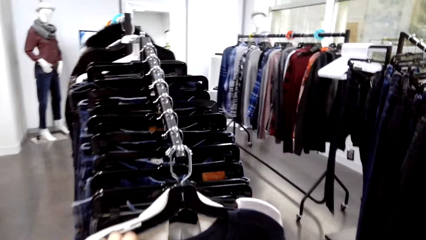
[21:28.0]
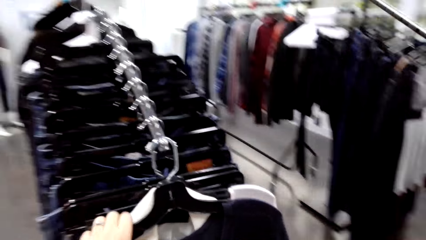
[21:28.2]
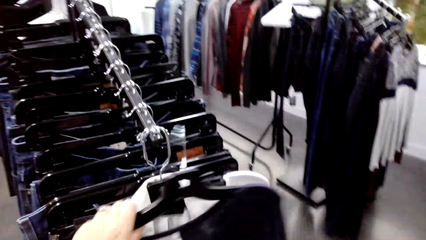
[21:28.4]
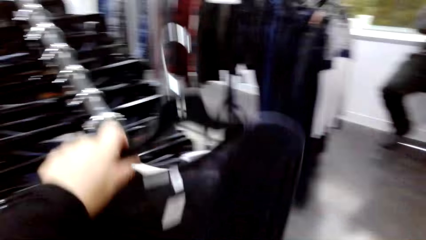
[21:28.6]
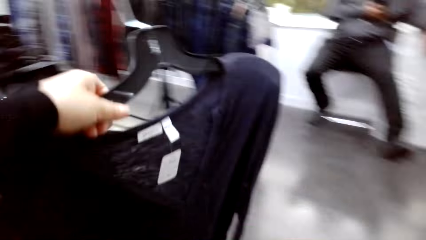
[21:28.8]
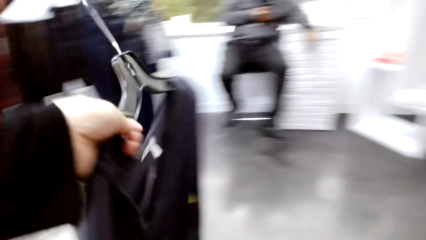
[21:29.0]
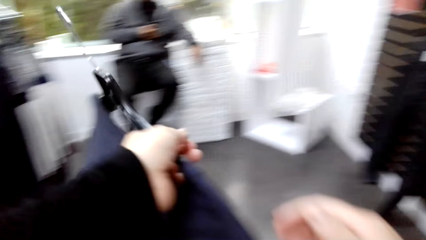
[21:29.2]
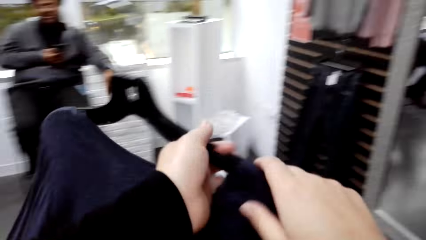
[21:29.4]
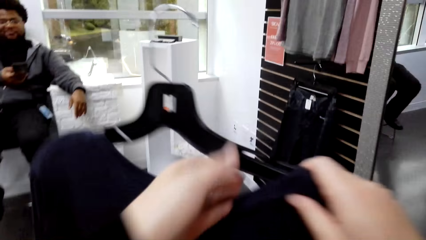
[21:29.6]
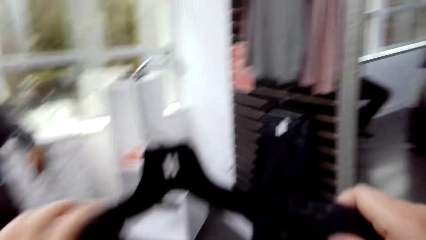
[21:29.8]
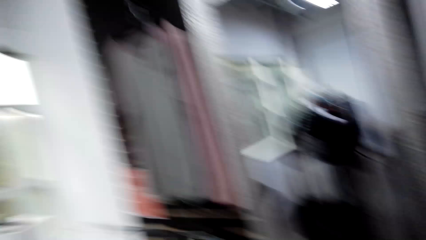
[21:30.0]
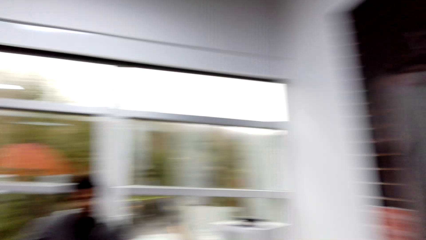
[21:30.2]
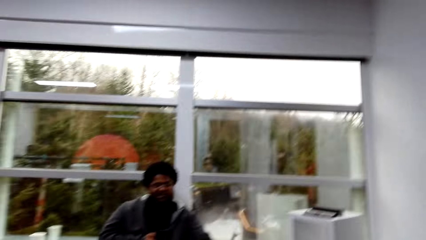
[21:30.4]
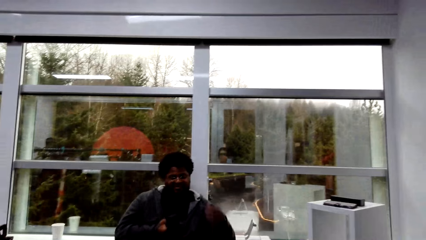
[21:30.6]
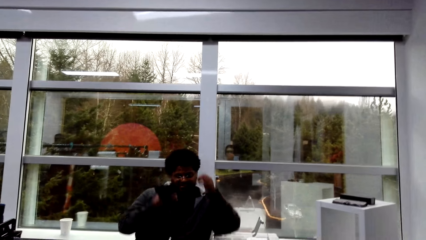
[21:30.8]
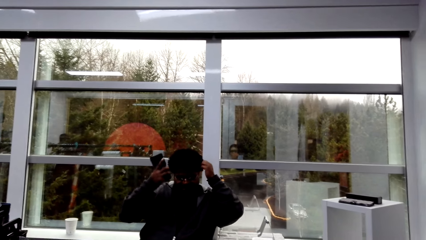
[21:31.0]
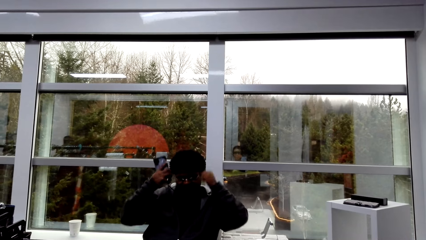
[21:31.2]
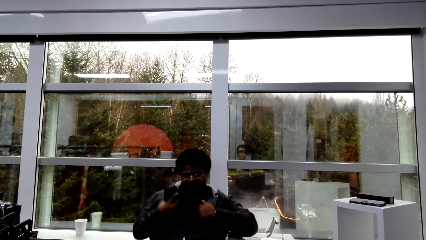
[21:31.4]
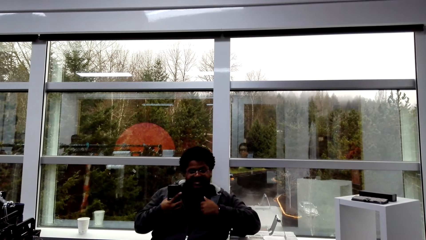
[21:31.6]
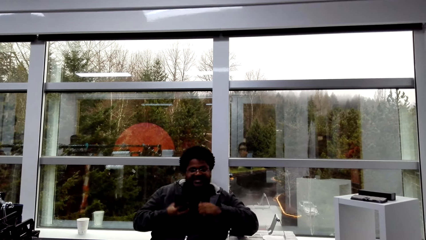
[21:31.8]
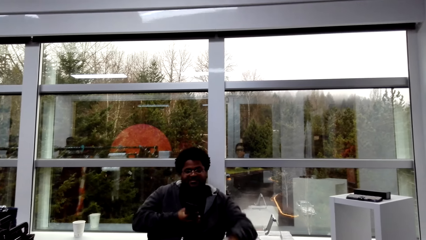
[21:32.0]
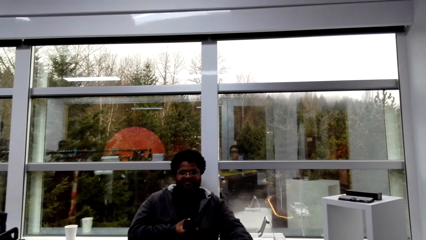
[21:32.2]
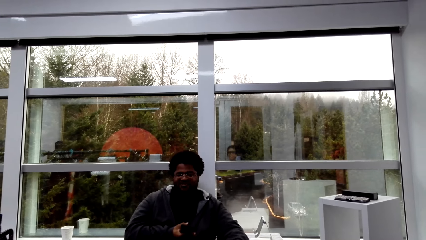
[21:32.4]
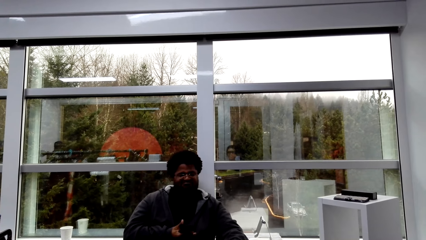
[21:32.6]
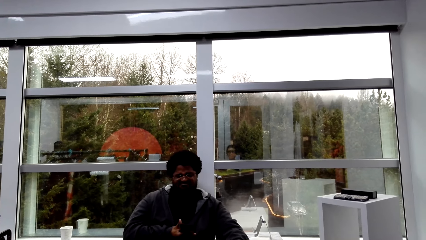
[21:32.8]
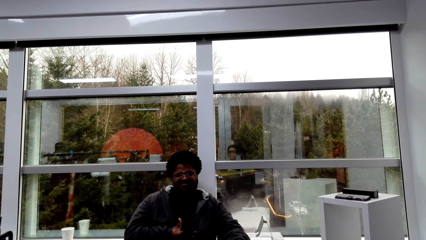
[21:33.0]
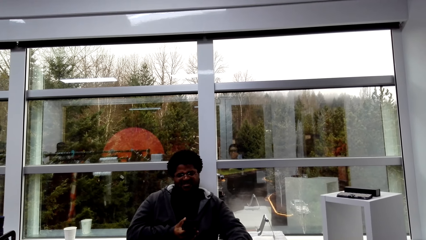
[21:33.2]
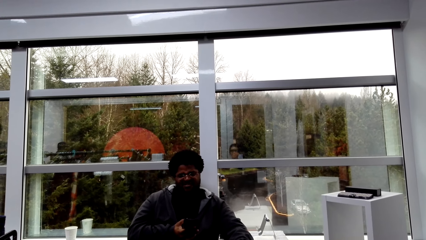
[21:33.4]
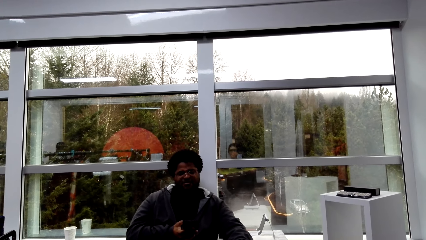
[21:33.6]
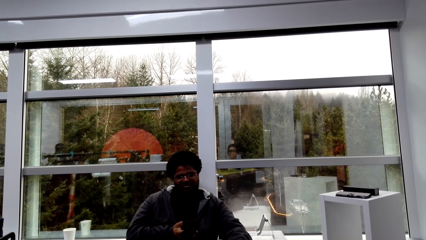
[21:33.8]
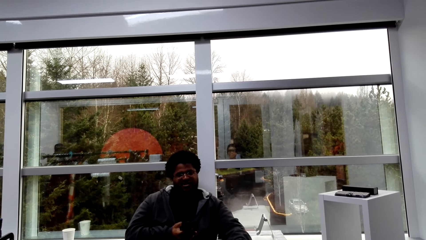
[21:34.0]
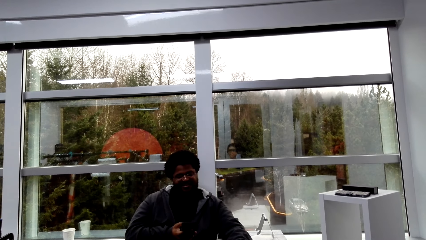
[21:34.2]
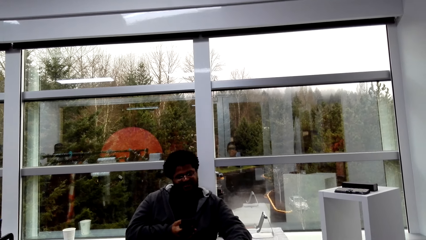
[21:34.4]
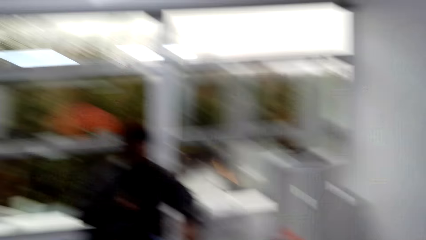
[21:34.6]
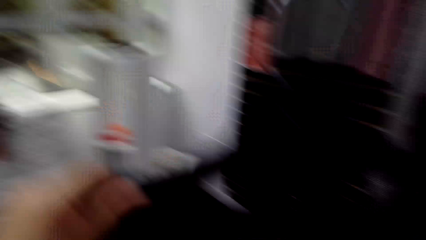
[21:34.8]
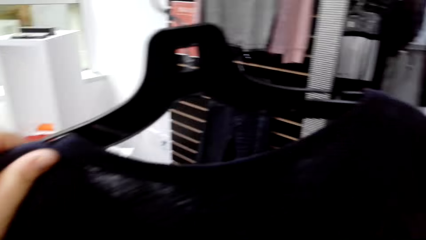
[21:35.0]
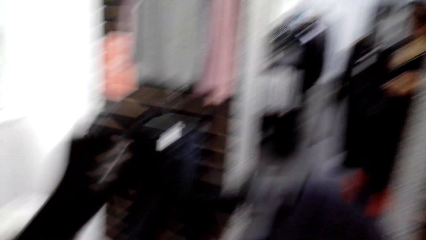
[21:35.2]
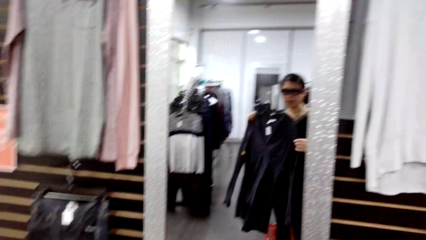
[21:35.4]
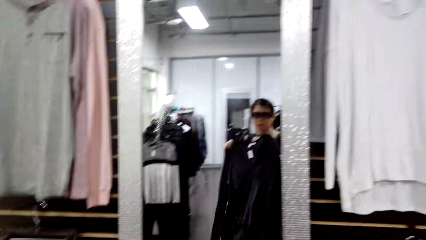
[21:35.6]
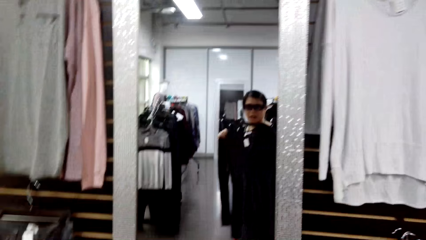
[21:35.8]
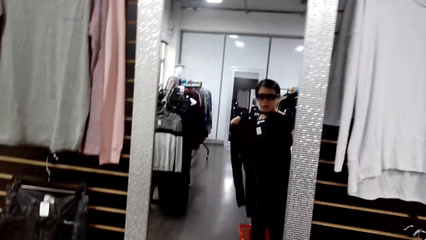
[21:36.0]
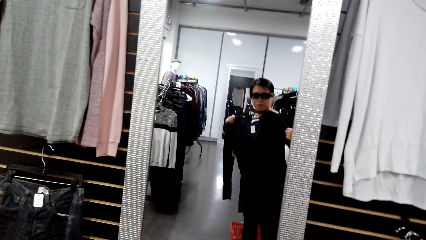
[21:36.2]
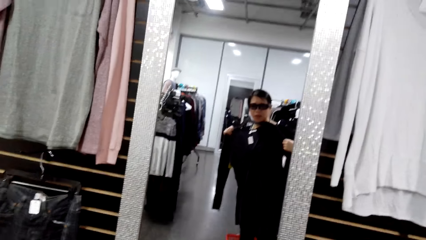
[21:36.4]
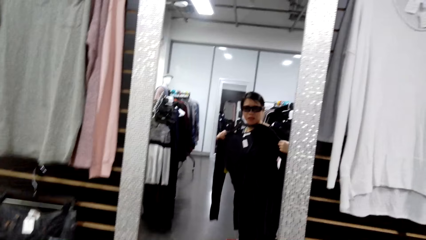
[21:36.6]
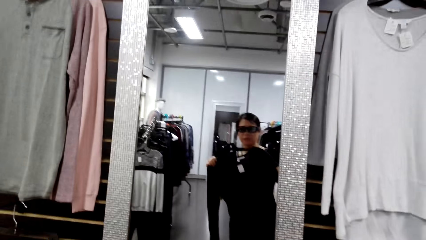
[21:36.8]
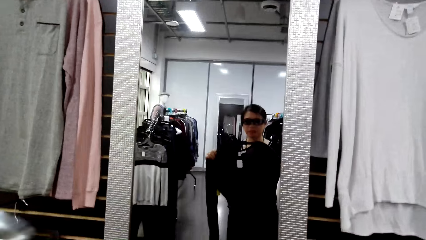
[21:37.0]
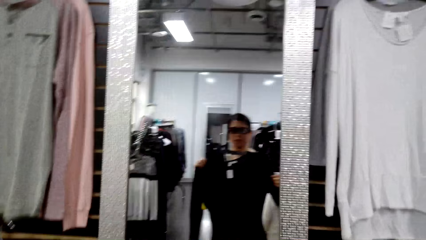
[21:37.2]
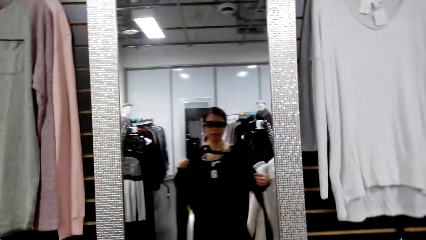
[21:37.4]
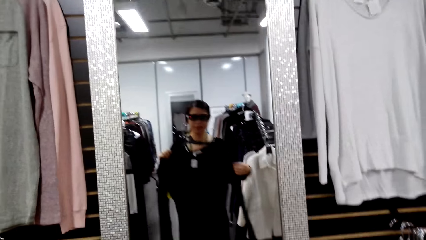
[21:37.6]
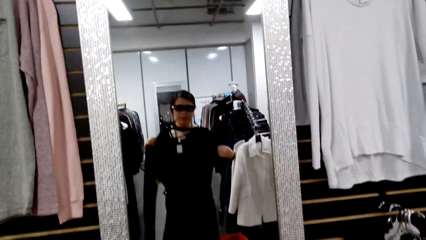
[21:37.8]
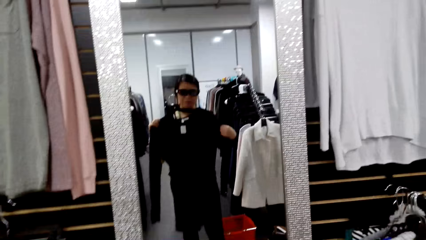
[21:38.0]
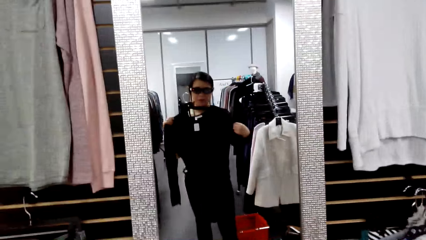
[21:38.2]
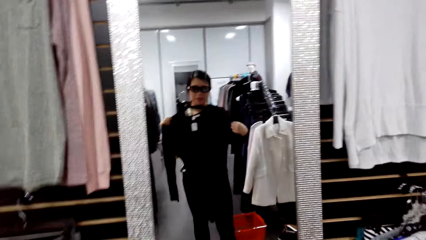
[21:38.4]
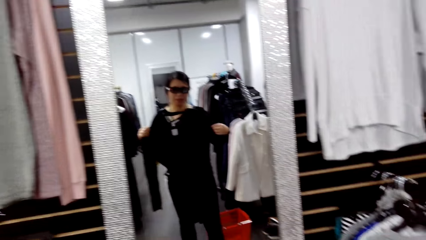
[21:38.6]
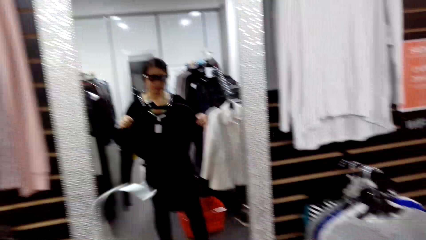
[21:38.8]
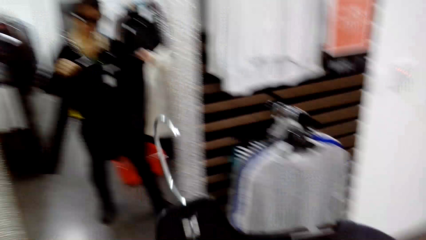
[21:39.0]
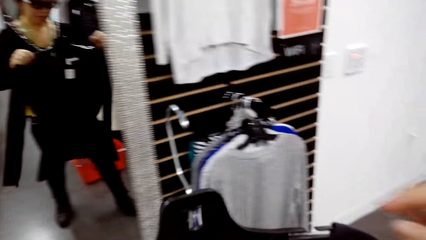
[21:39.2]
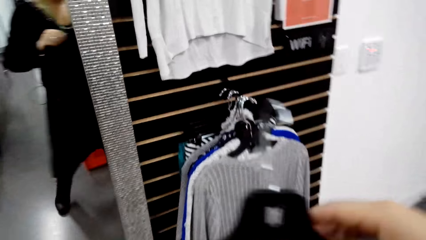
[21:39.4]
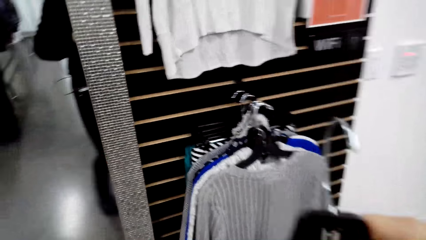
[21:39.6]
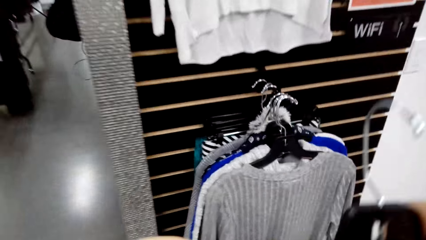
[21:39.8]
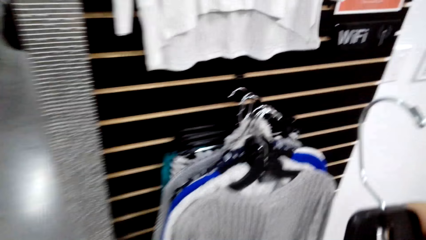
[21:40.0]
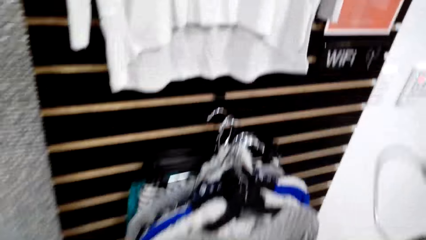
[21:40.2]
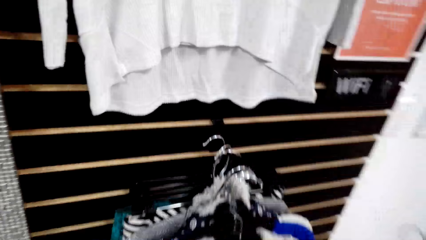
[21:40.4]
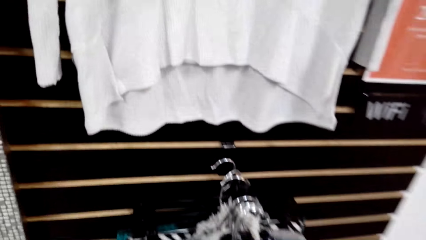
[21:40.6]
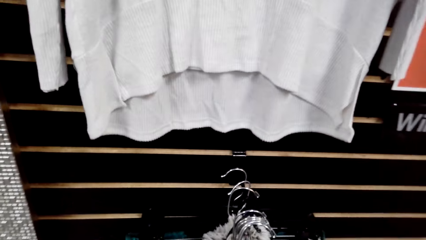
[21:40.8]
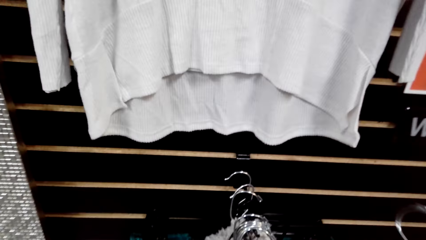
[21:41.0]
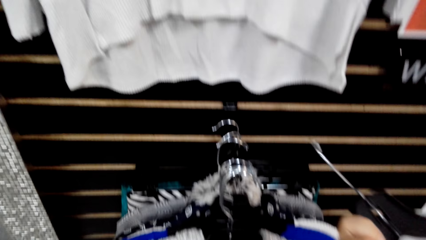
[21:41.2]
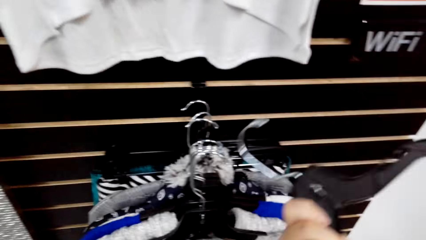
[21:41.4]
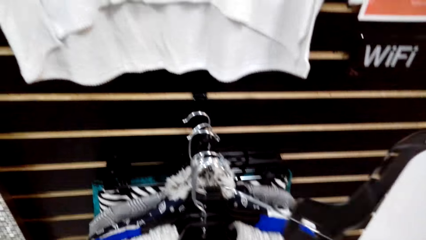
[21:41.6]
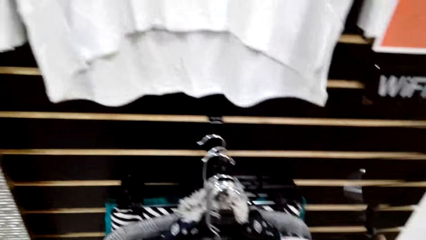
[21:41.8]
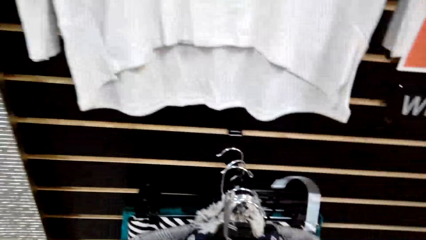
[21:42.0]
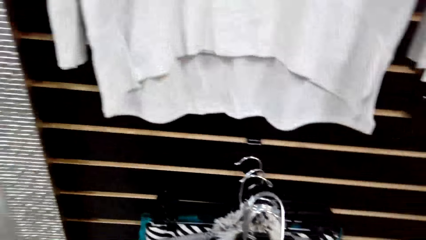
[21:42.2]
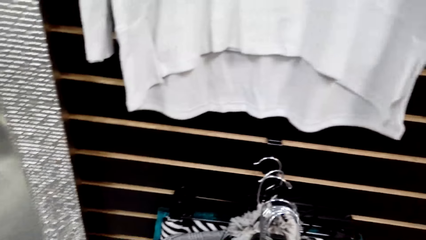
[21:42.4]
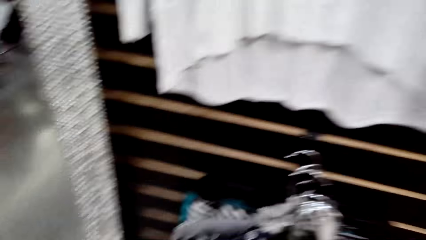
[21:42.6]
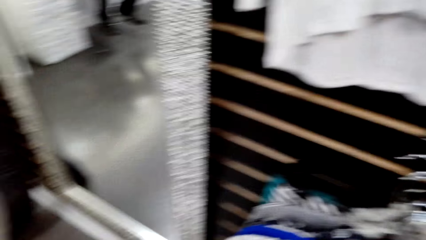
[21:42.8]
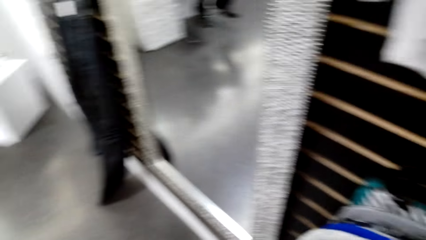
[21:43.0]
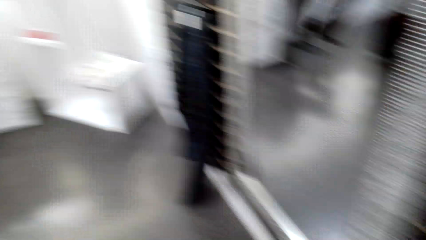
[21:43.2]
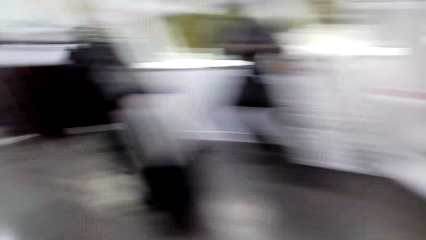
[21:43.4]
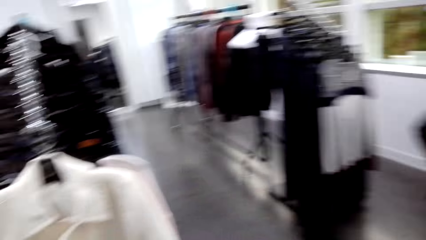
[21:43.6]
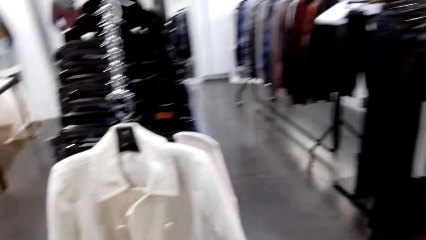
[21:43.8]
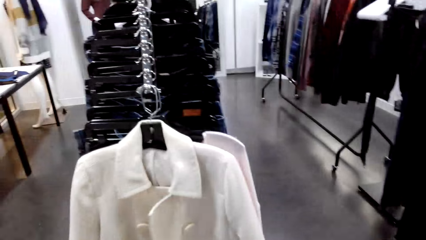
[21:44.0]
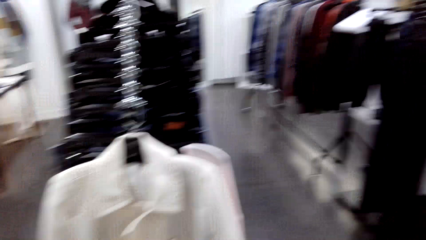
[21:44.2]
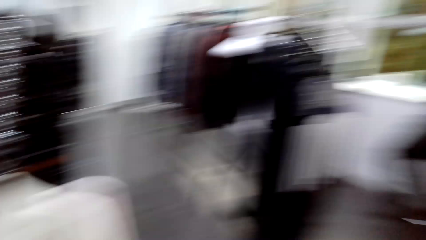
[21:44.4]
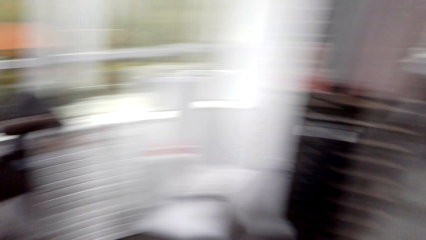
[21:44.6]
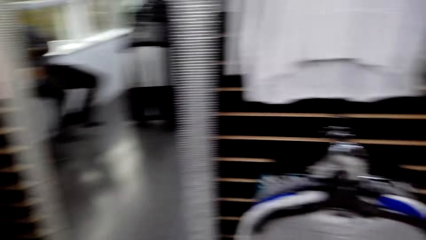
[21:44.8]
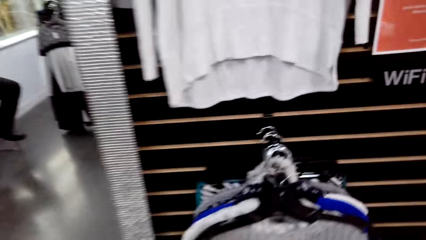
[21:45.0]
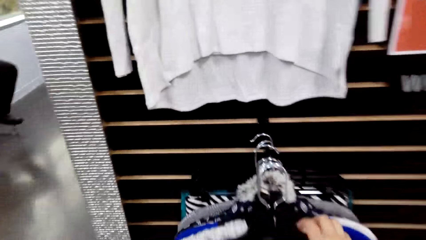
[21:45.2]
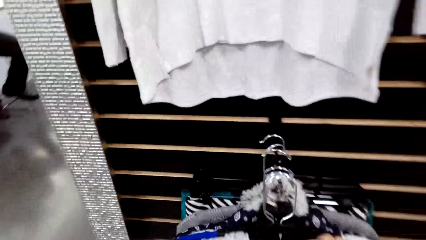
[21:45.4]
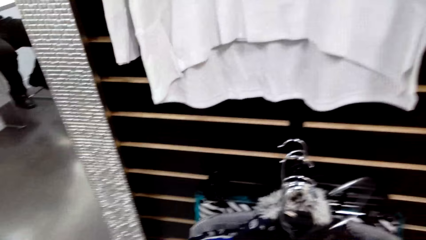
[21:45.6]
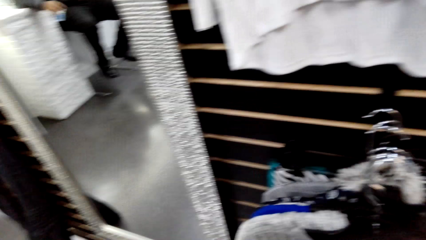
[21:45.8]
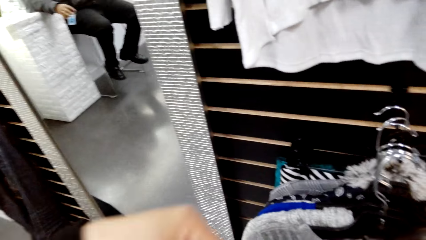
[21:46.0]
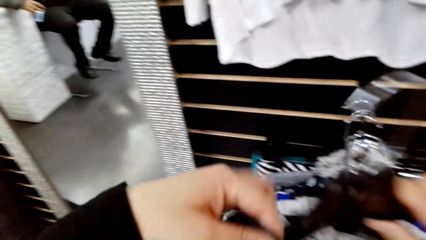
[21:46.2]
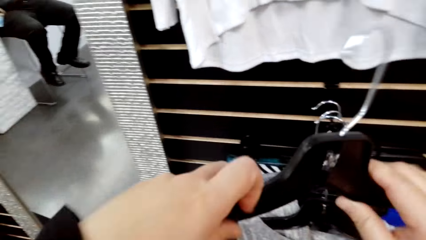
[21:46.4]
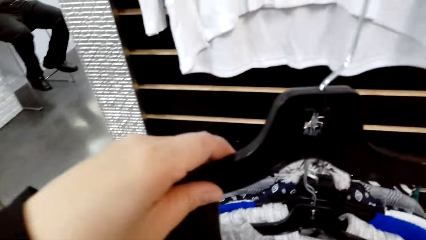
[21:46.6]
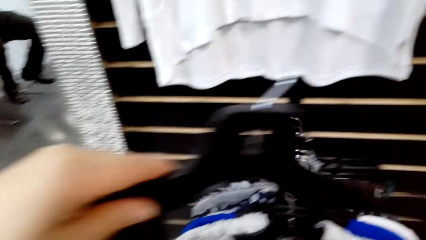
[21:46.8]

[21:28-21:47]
The camera wearer takes a cloth hanger. A man moves his hands and interacts with the camera wearer. The camera wearer looks at the cloth in the mirror. They put the cloth hanger on a stand. They hang a sweater on a hook.
